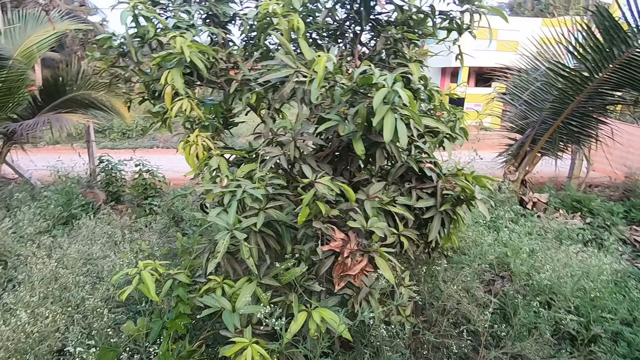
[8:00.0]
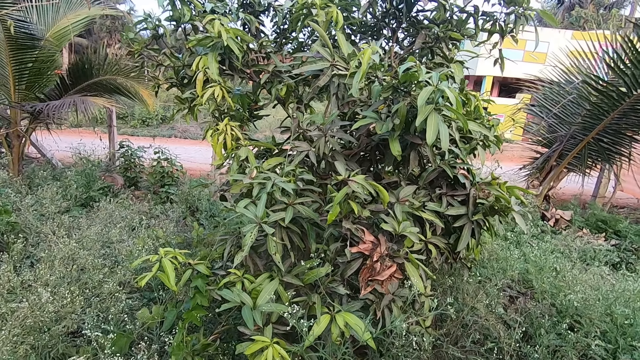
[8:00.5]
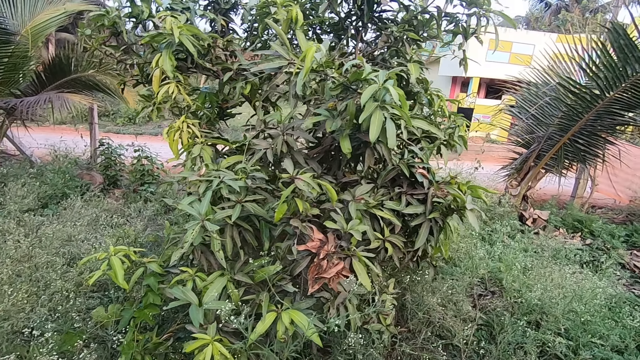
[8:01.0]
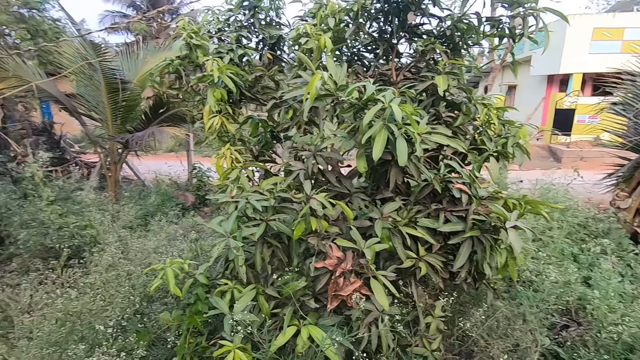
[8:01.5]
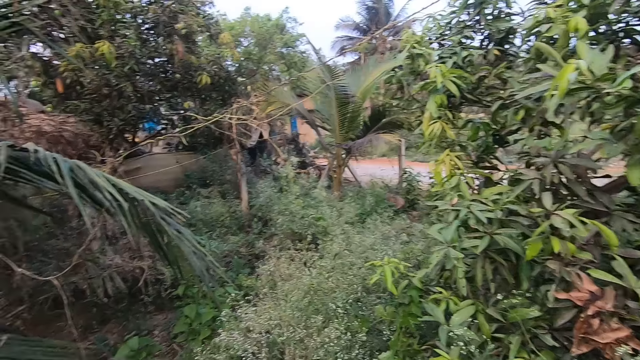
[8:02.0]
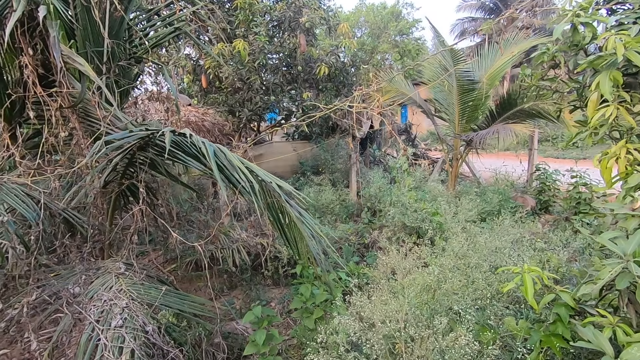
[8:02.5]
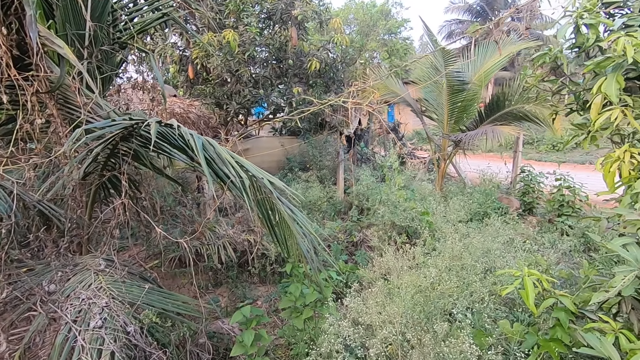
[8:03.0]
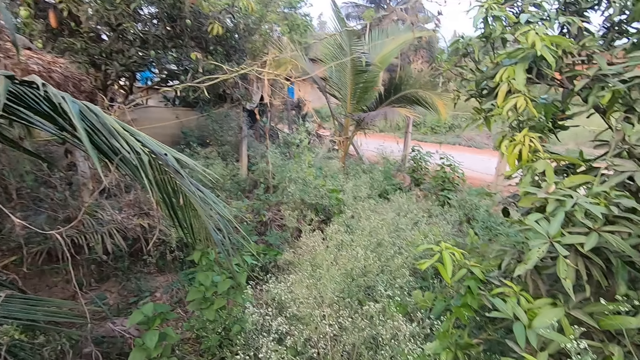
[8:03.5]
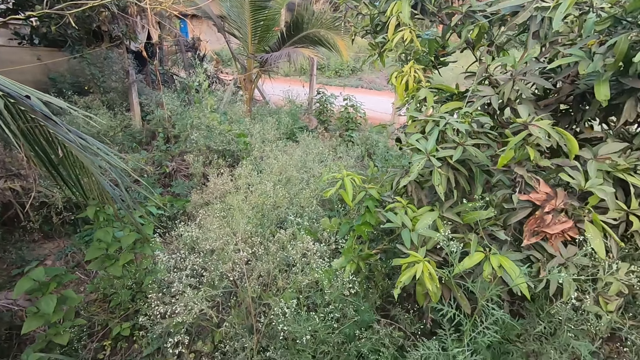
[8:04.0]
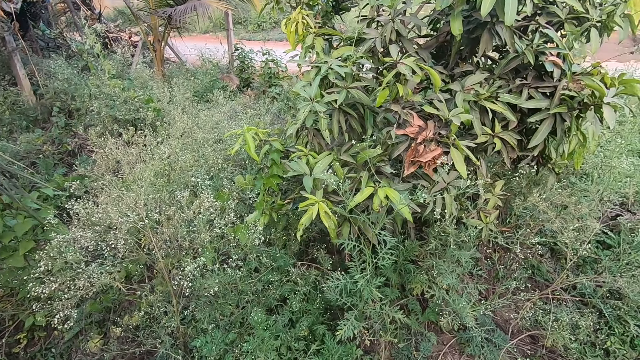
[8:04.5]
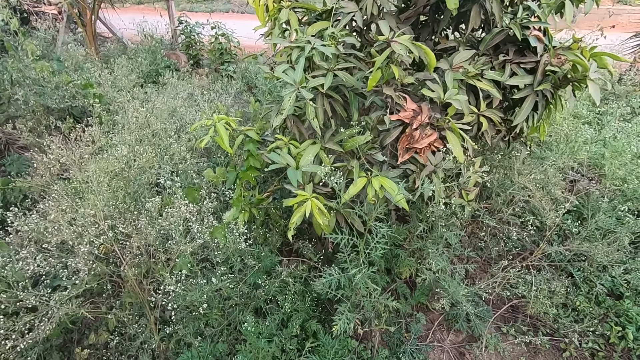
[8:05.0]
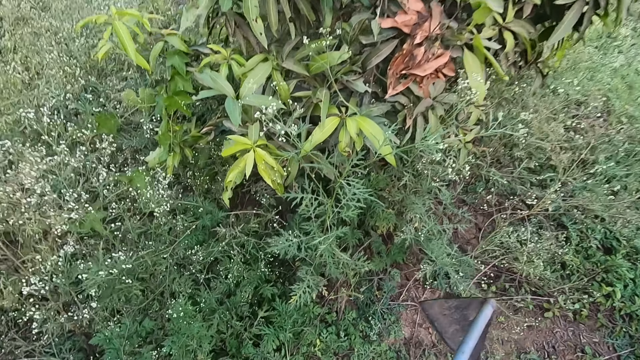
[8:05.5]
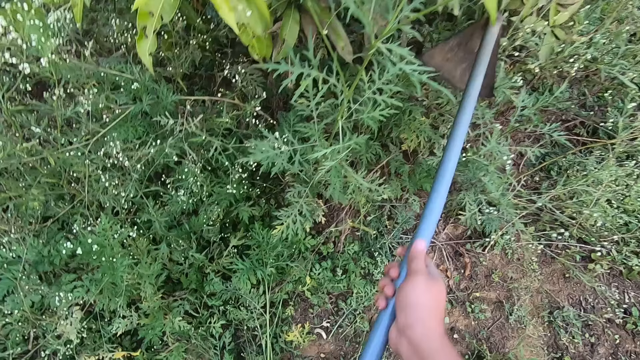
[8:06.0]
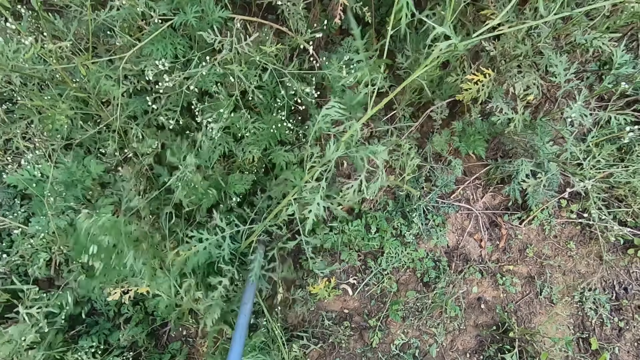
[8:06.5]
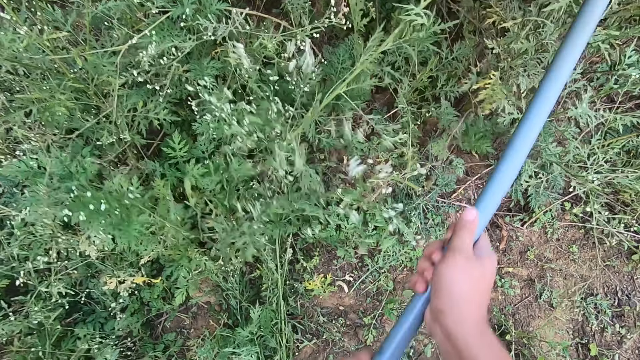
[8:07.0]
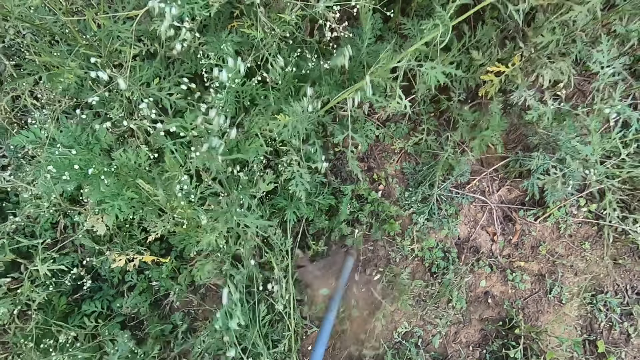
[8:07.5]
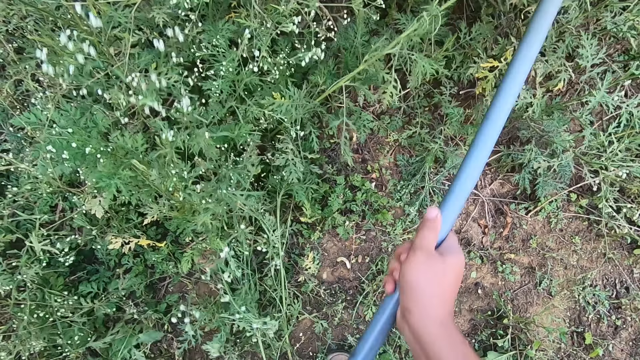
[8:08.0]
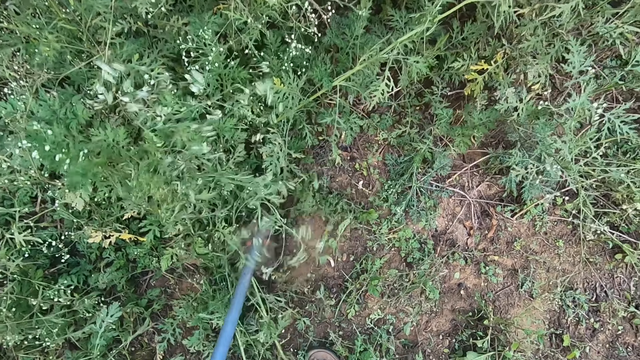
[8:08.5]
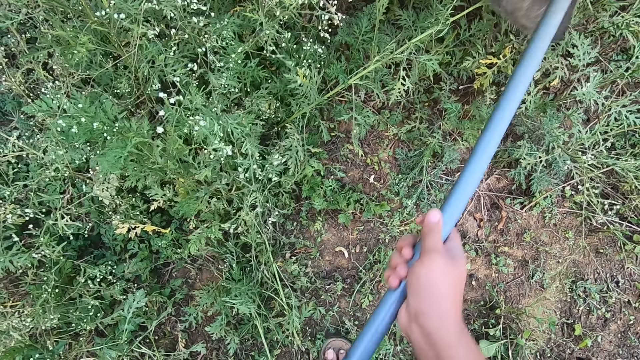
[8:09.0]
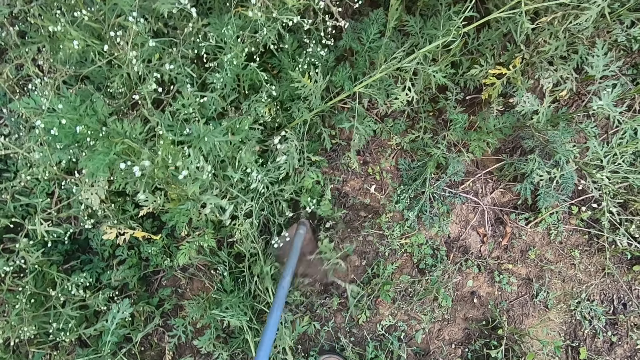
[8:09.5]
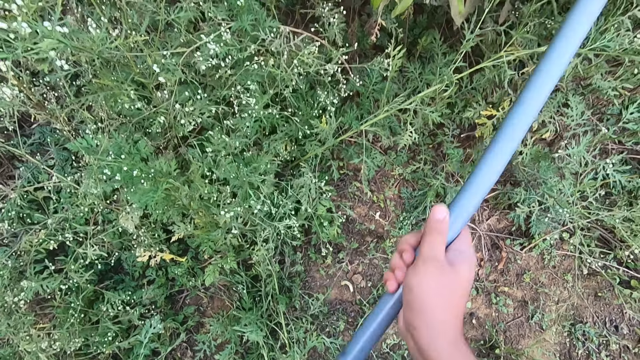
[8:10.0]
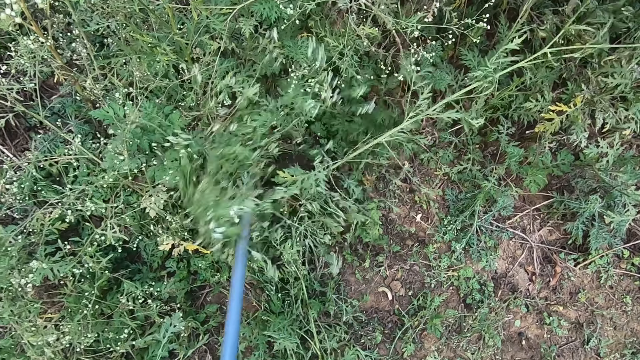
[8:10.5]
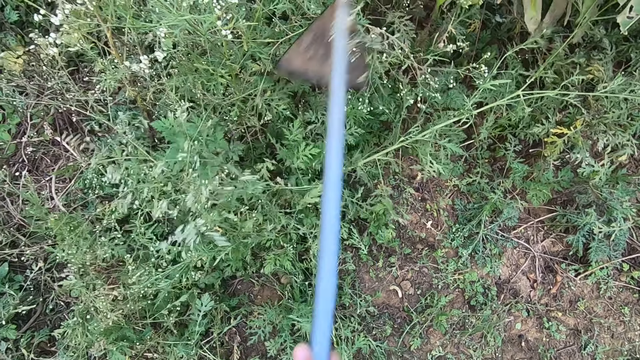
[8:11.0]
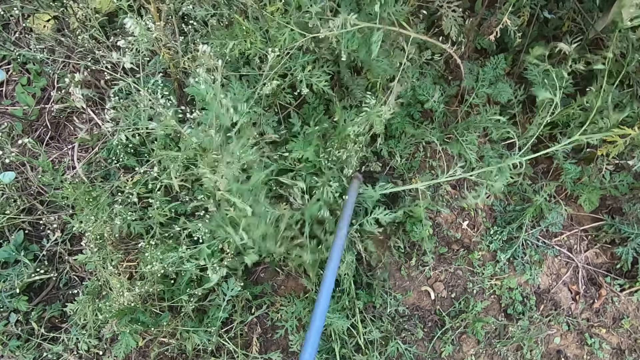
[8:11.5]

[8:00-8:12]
The camera wearer clears the land with the hoe. They cultivate the land with the hoe ripper.

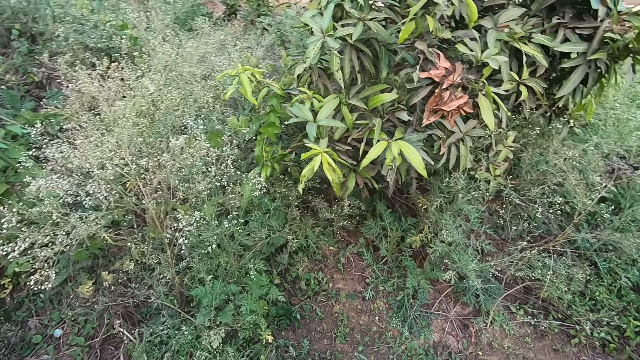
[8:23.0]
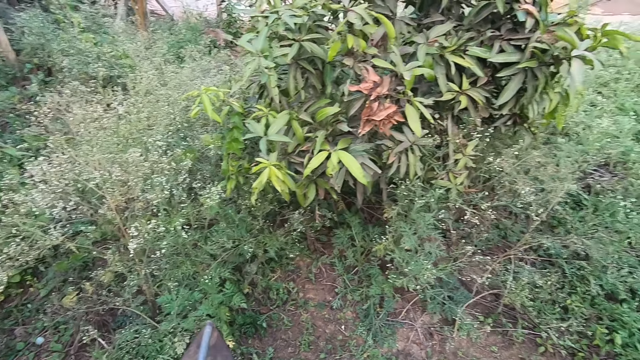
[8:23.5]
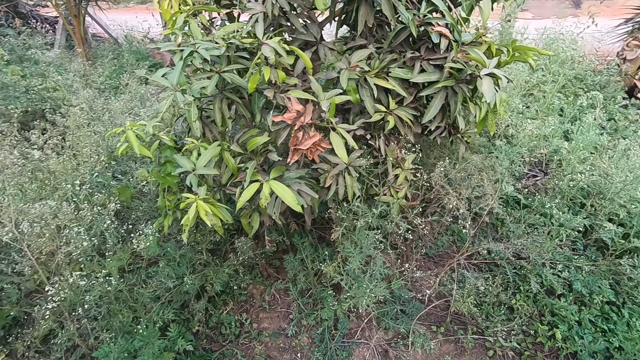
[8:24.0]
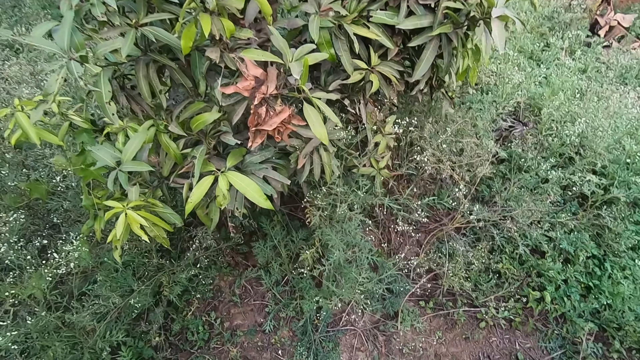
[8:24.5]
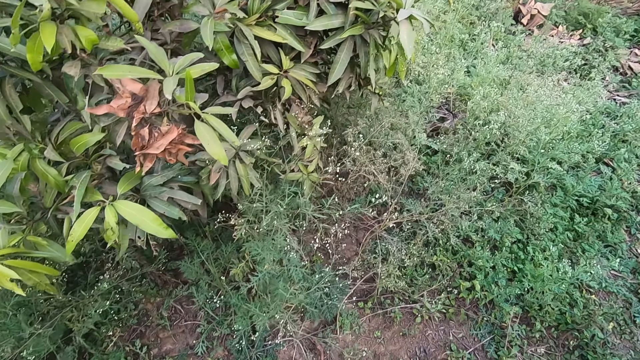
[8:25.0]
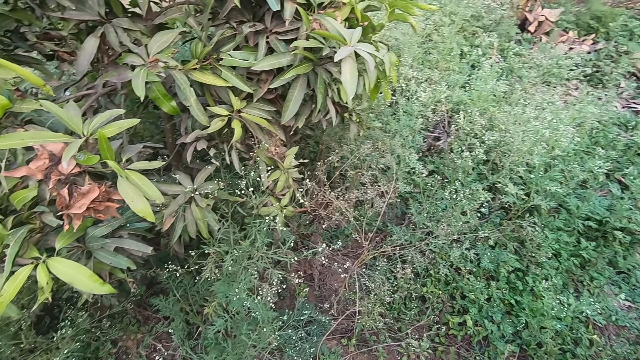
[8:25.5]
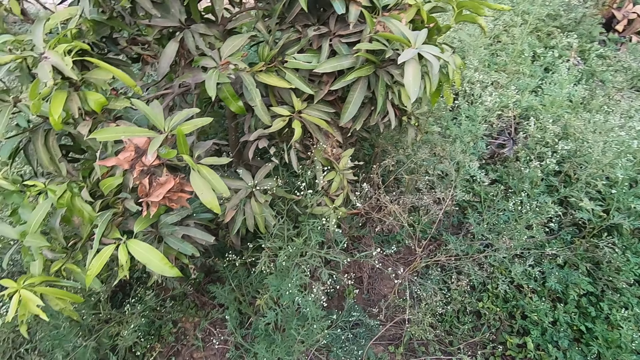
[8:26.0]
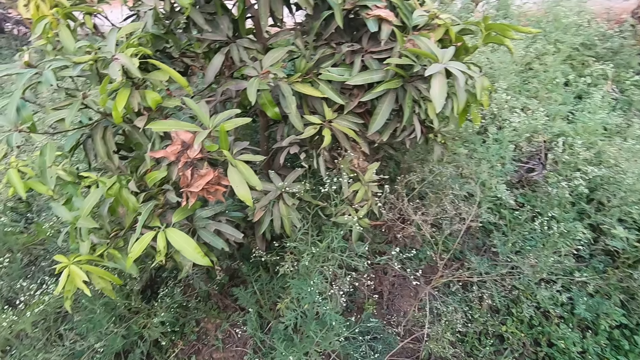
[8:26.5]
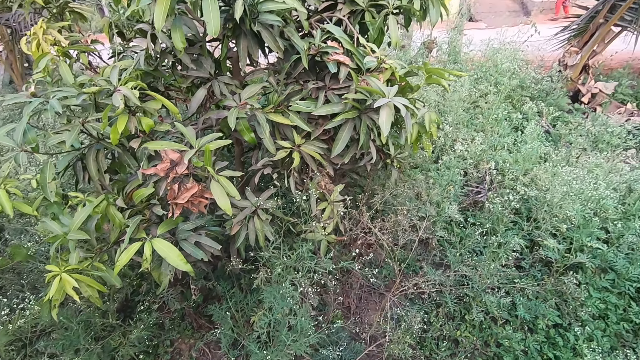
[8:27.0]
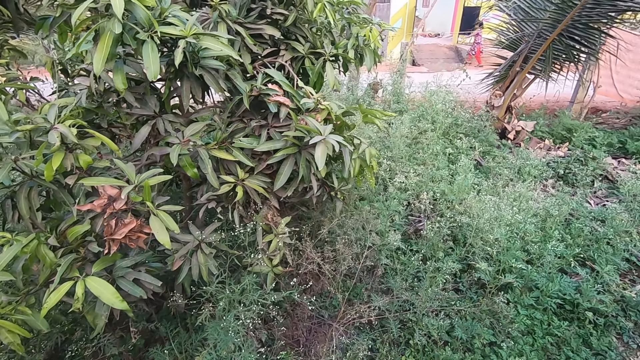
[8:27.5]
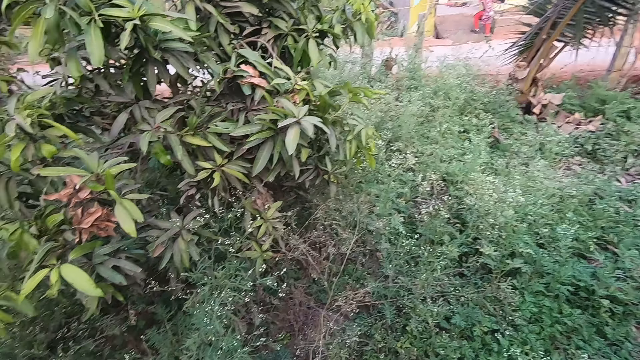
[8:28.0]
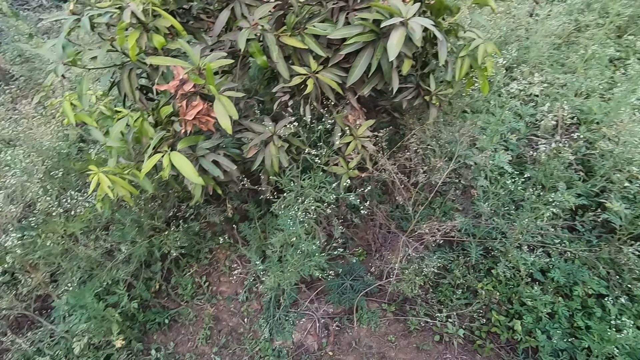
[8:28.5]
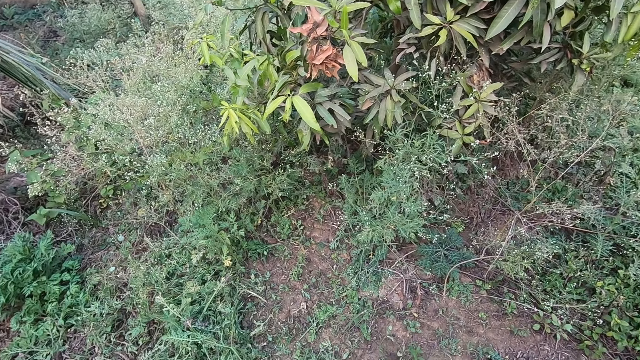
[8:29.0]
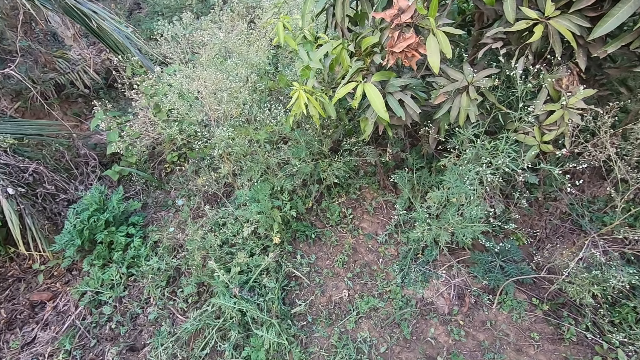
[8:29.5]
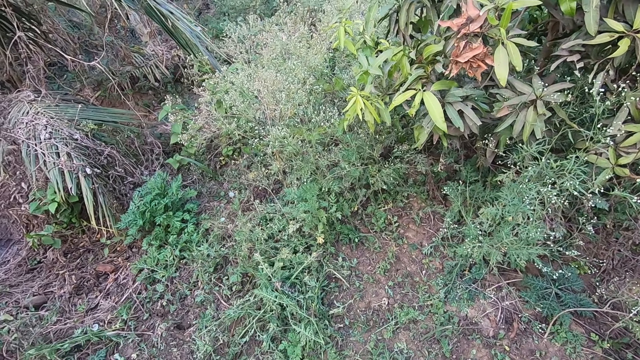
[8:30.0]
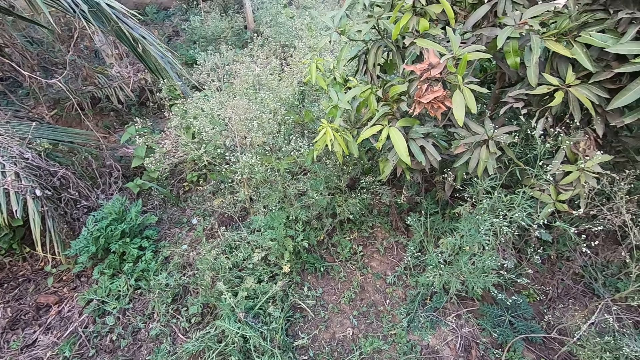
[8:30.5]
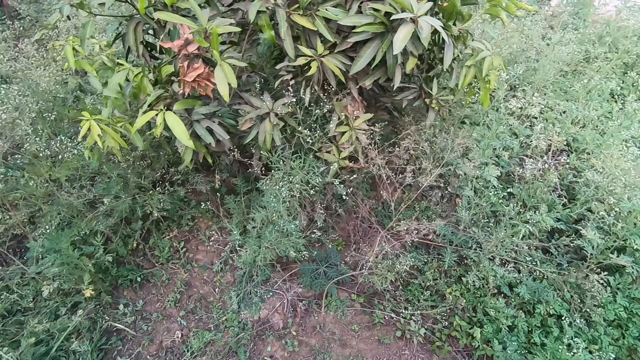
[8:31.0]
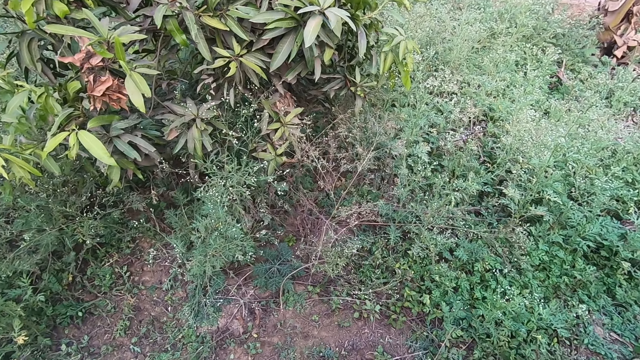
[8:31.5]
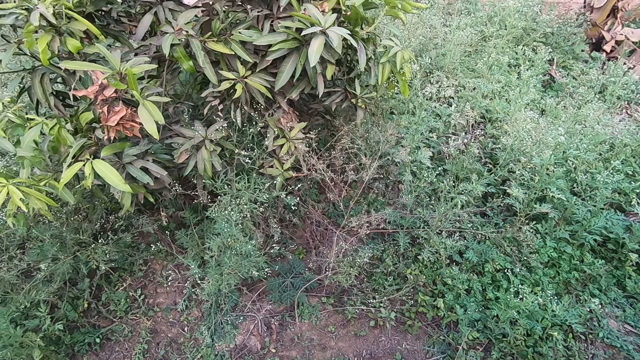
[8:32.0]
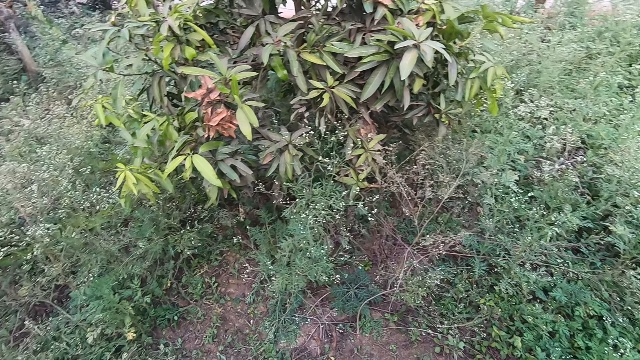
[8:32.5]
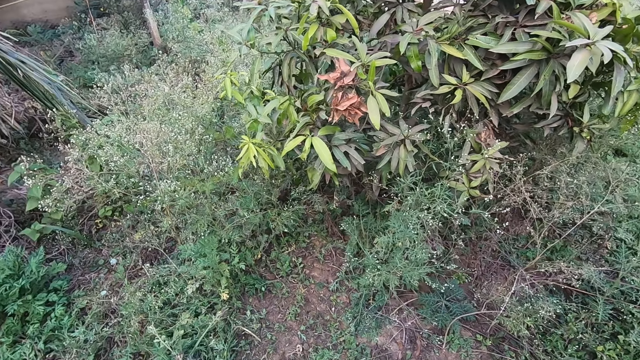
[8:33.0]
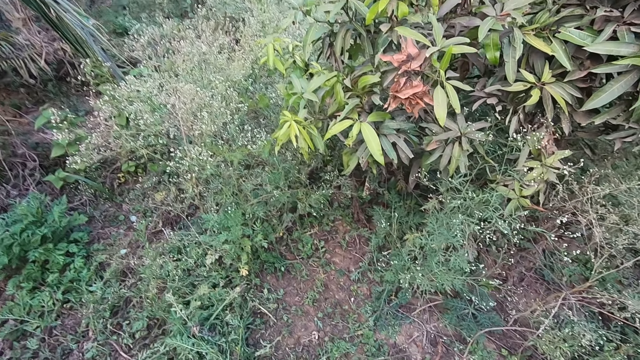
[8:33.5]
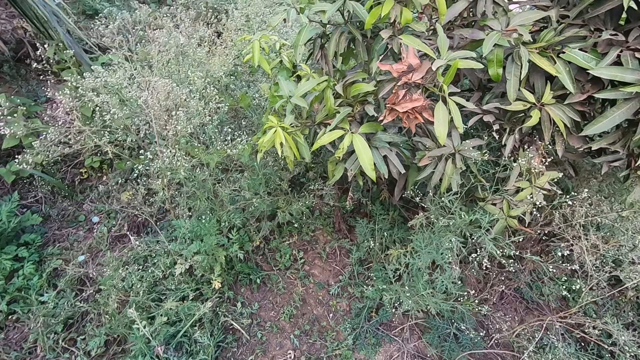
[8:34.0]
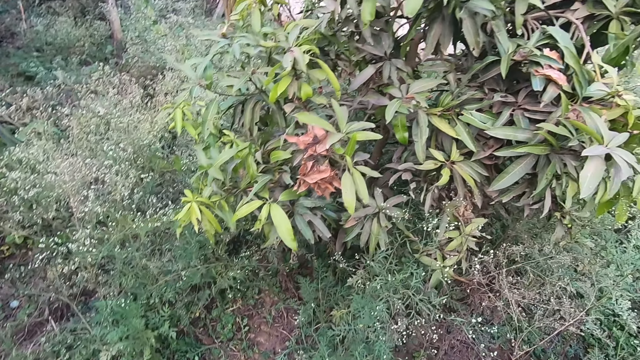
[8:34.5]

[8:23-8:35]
The camera wearer drags the cut plants with the hoe ripper. They pause clearing the land. They walk in the farm. A girl walks on the pavement. The camera wearer looks around the farm.
